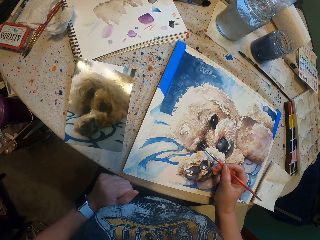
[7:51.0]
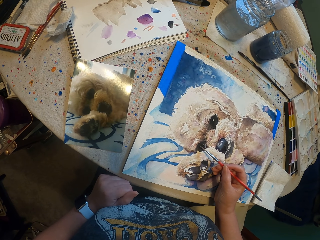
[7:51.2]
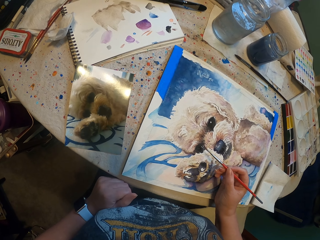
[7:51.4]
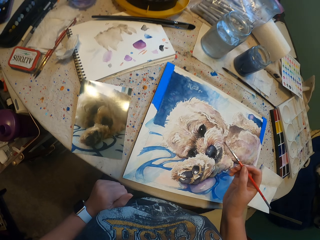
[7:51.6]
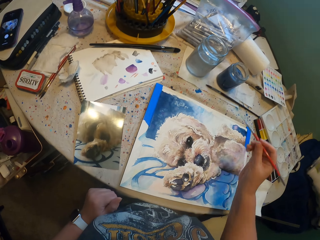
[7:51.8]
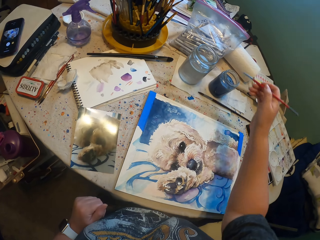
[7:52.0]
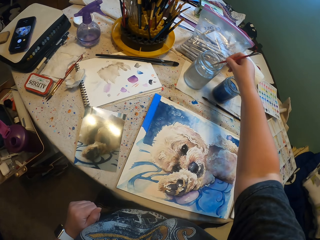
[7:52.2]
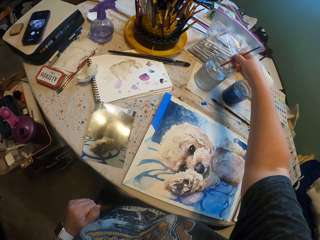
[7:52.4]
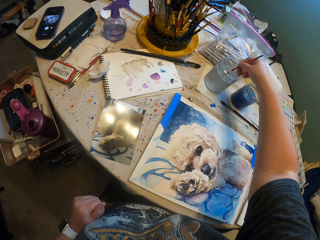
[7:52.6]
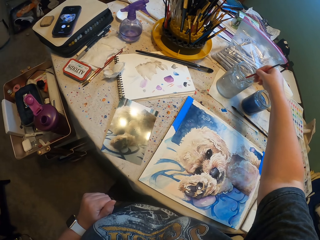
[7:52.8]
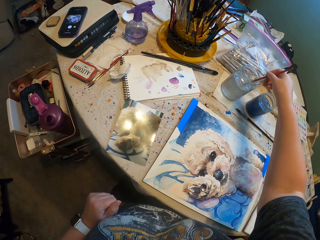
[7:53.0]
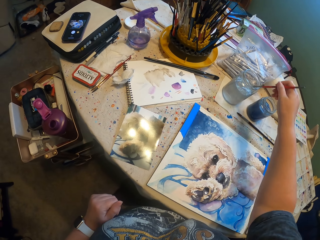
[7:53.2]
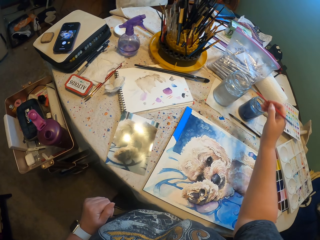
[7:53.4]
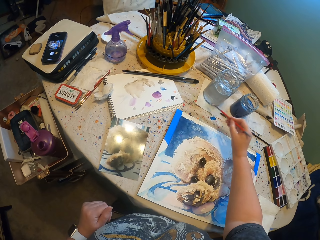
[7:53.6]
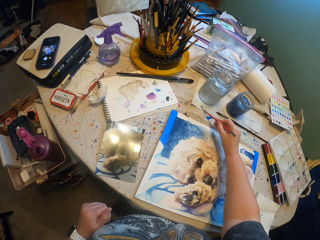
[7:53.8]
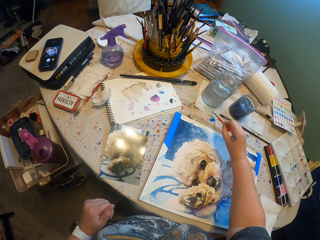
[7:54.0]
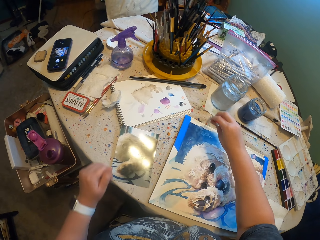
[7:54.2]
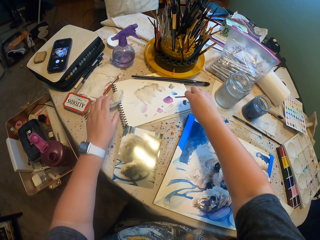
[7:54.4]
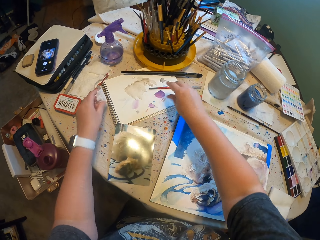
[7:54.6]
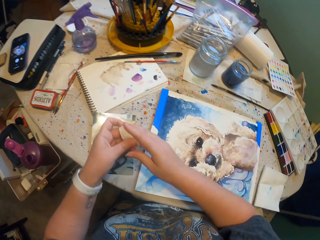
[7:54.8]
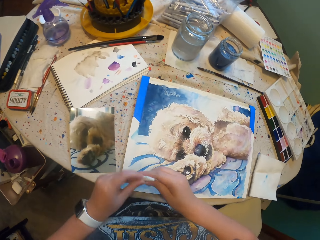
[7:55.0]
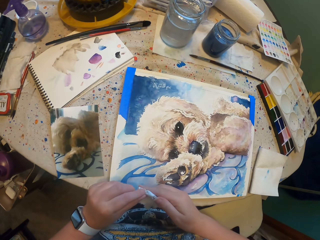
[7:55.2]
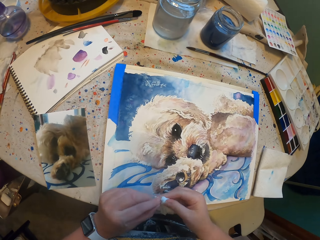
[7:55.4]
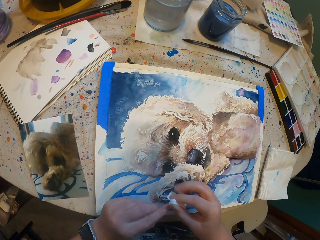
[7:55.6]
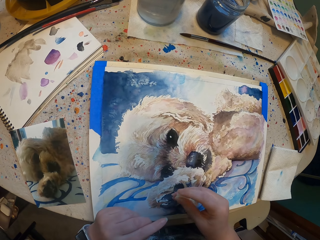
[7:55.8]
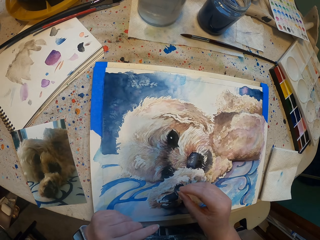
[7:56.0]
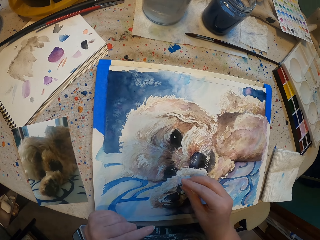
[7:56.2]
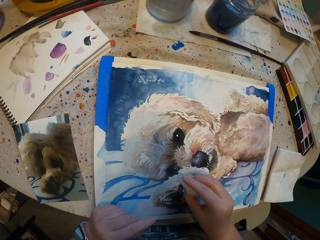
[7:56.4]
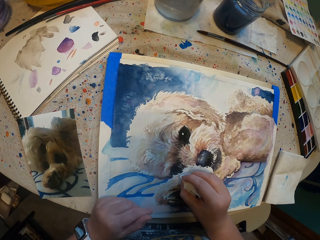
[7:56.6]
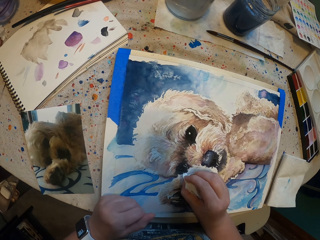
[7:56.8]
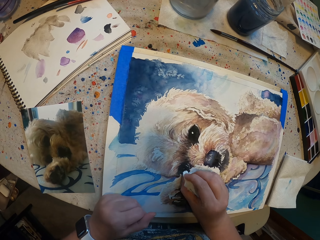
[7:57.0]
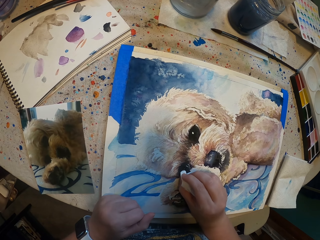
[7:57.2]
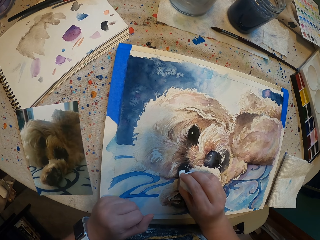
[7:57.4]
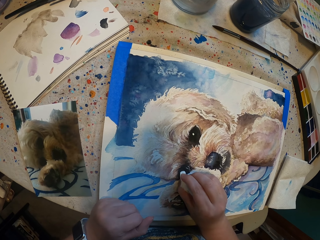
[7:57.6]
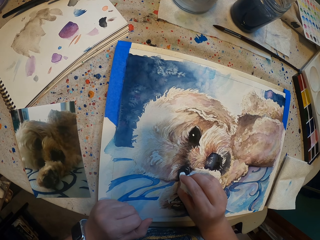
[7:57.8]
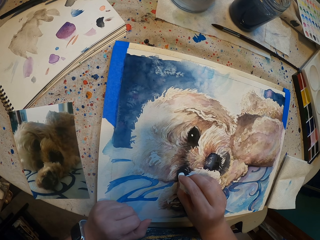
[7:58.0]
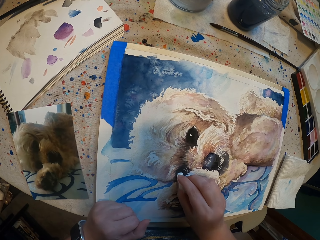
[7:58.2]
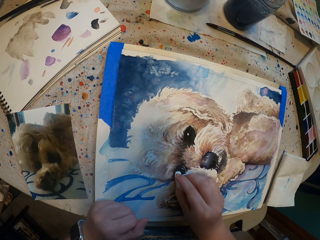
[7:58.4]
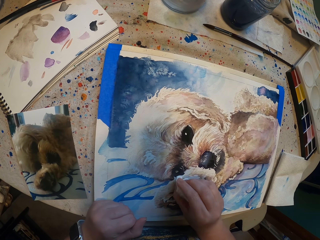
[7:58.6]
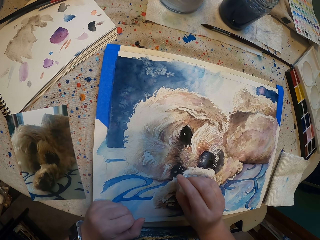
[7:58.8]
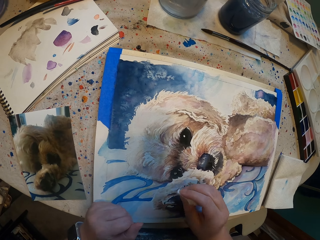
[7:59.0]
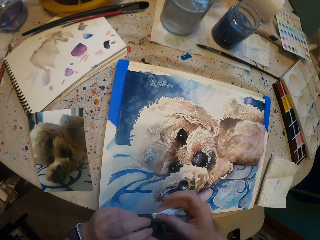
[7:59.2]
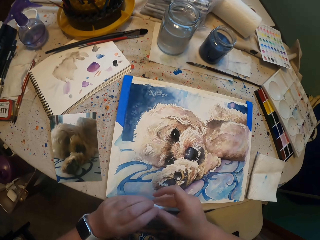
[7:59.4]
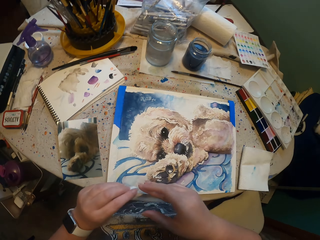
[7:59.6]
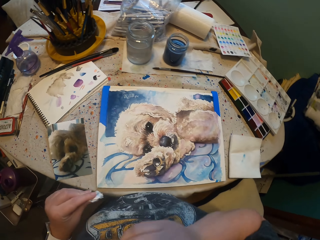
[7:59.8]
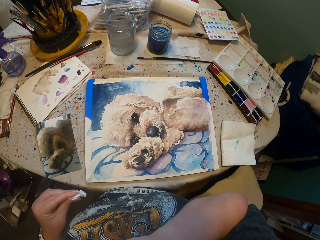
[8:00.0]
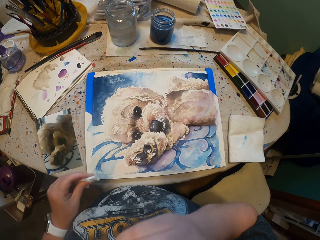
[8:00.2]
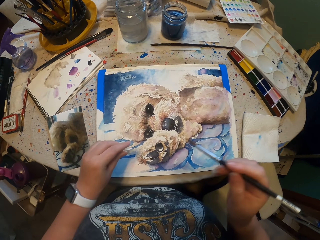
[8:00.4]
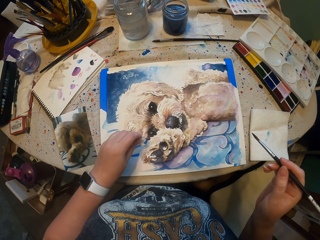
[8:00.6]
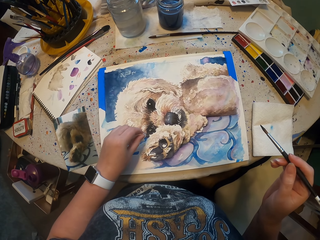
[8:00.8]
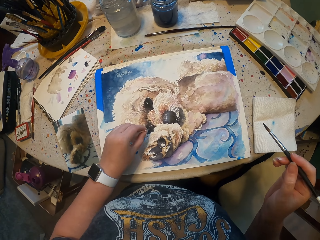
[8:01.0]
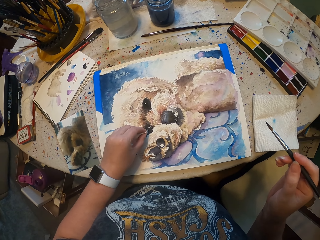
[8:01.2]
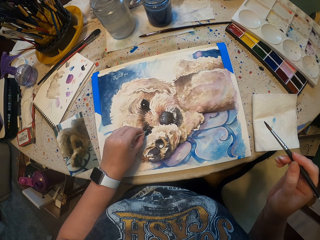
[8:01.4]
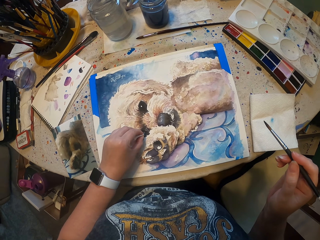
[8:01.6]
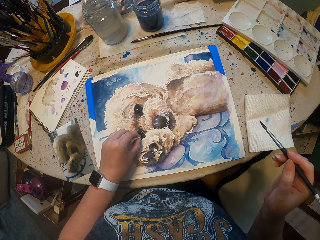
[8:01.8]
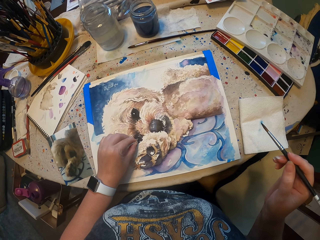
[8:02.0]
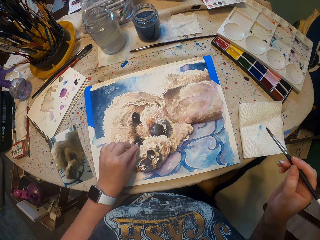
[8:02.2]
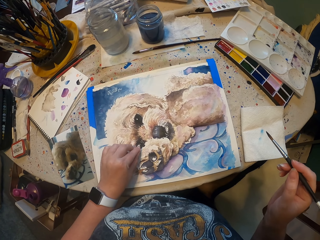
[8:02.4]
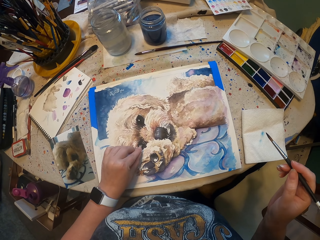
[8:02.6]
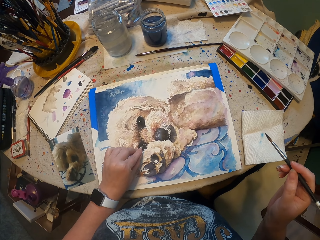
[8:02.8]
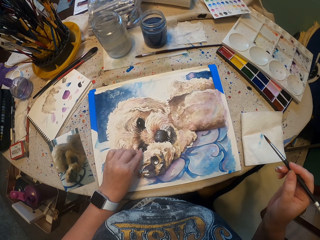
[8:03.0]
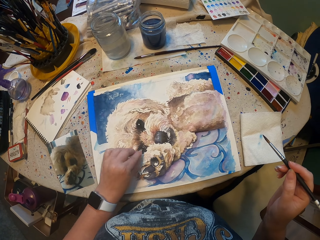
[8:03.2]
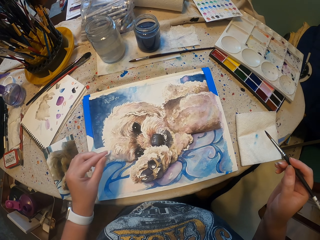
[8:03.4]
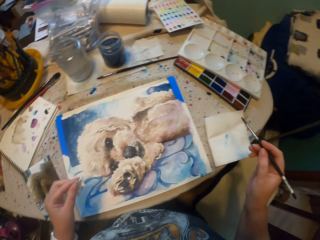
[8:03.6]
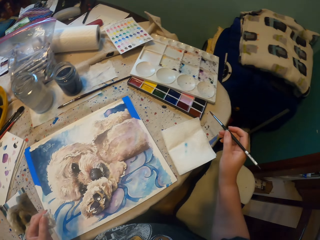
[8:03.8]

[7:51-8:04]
The camera wearer paints a drawing with a brush. They dip the brush in something. They wipe paint from the brush on the paper. They pick up something from the table. They wipe the drawing with an object. They pick the brush from something. They wipe the brush with an object.

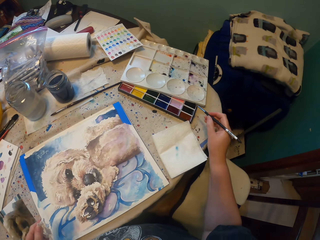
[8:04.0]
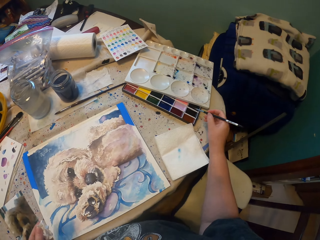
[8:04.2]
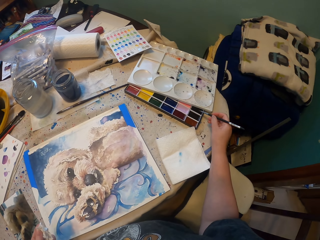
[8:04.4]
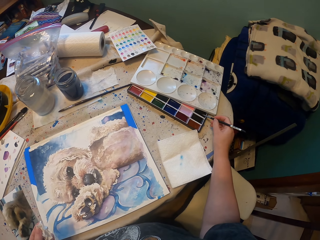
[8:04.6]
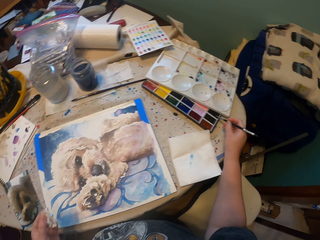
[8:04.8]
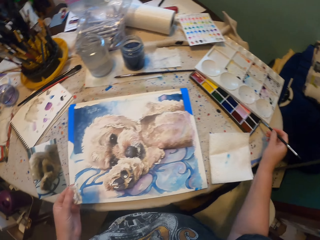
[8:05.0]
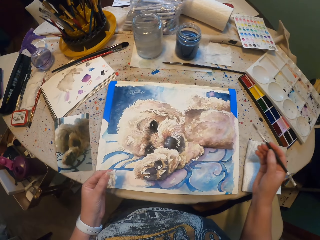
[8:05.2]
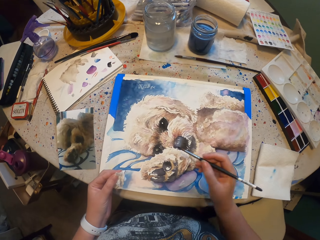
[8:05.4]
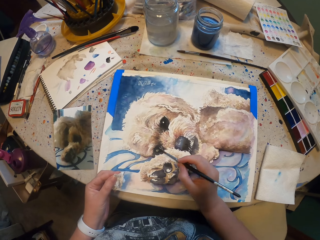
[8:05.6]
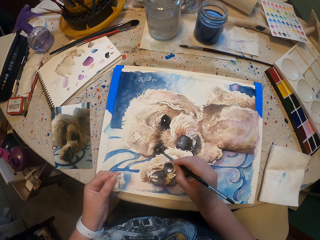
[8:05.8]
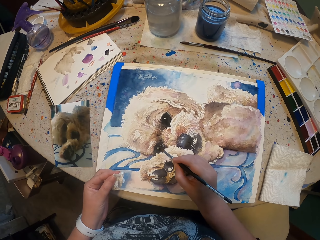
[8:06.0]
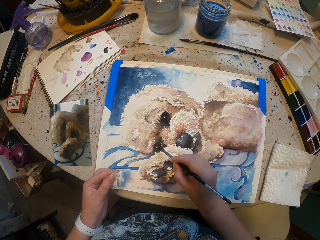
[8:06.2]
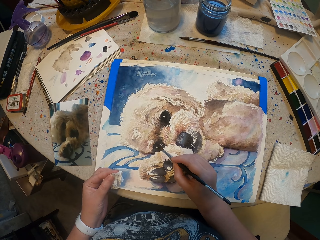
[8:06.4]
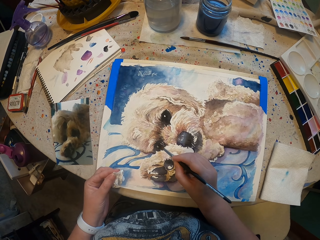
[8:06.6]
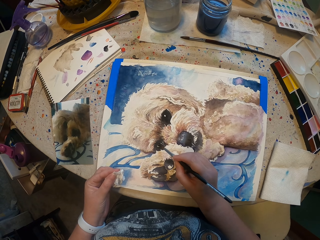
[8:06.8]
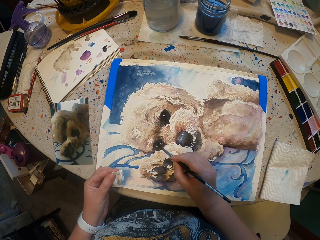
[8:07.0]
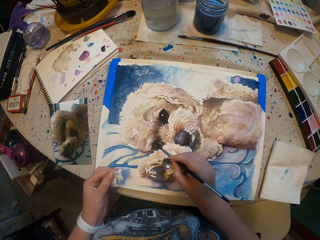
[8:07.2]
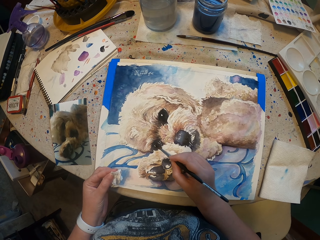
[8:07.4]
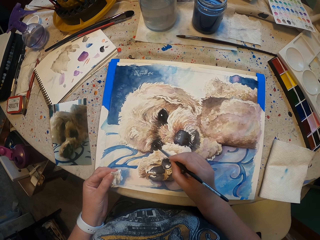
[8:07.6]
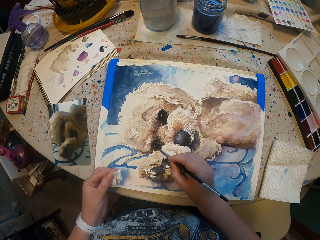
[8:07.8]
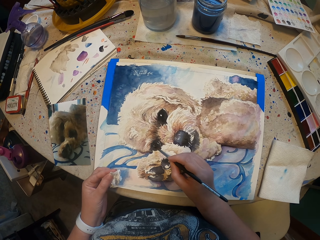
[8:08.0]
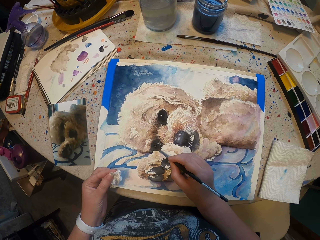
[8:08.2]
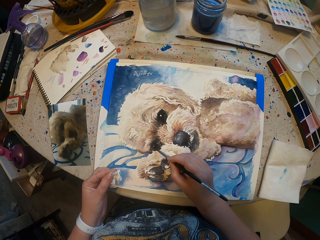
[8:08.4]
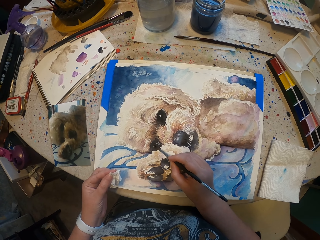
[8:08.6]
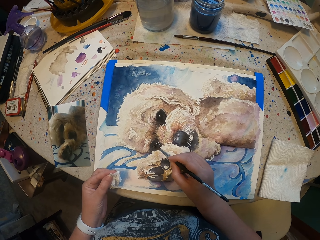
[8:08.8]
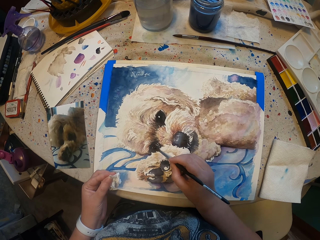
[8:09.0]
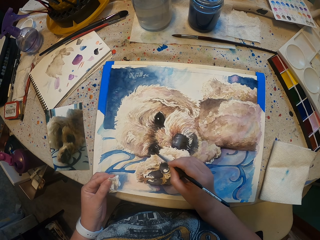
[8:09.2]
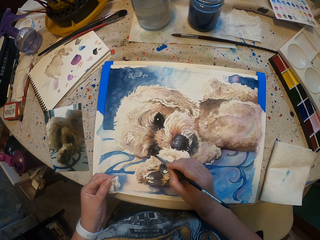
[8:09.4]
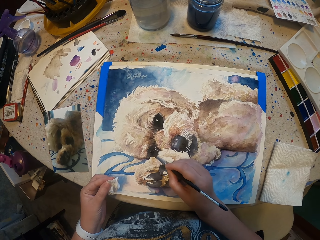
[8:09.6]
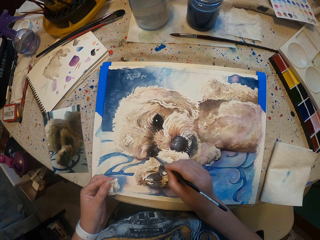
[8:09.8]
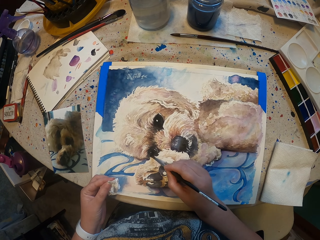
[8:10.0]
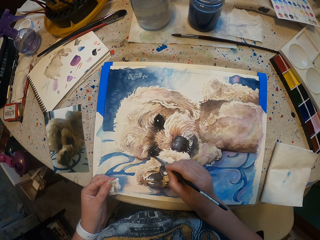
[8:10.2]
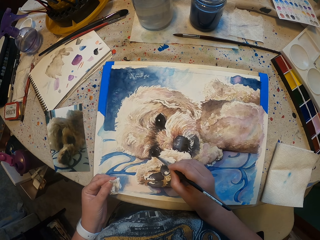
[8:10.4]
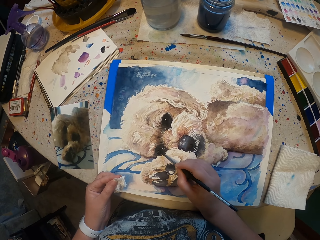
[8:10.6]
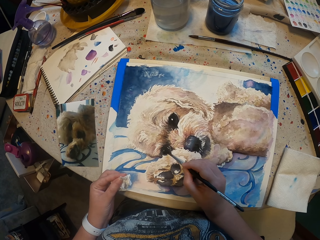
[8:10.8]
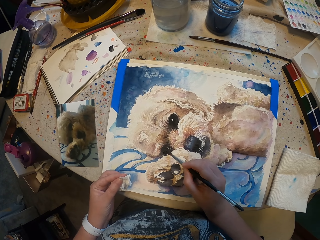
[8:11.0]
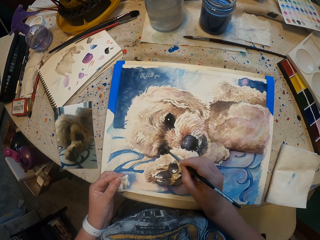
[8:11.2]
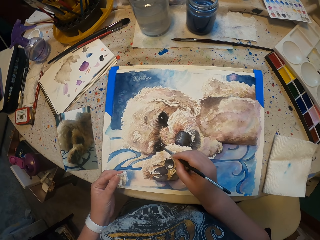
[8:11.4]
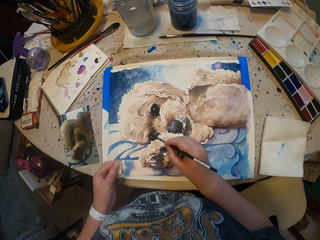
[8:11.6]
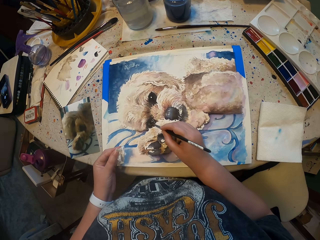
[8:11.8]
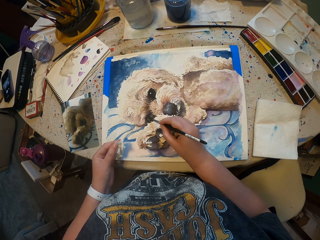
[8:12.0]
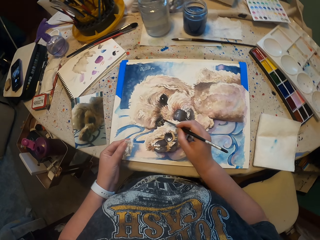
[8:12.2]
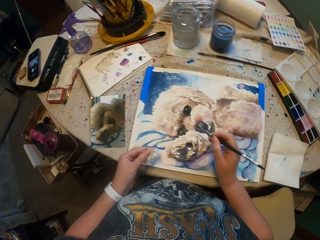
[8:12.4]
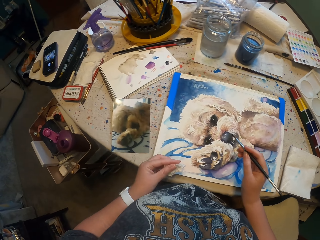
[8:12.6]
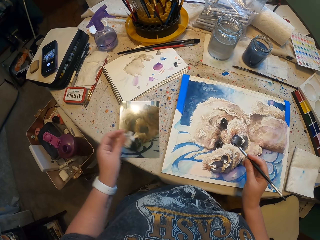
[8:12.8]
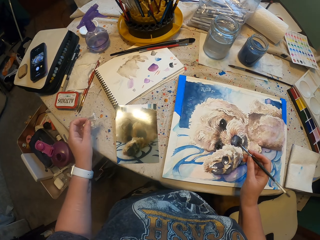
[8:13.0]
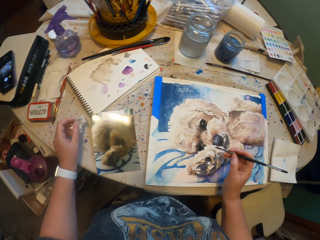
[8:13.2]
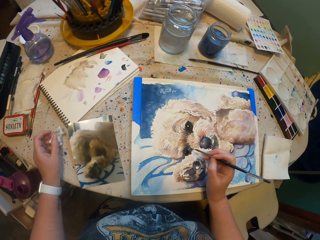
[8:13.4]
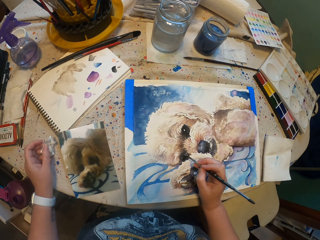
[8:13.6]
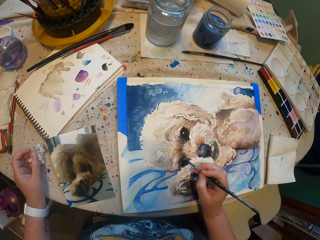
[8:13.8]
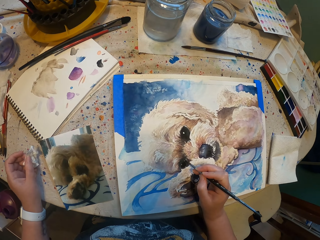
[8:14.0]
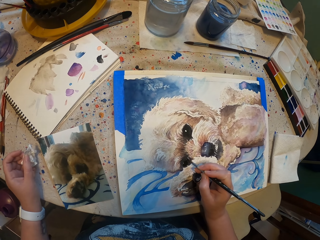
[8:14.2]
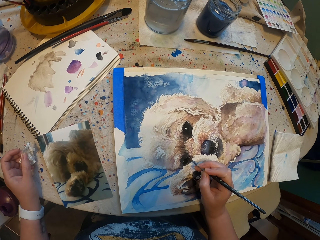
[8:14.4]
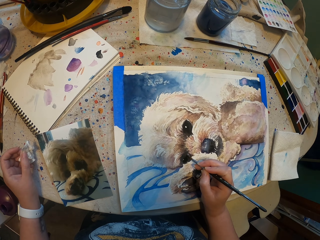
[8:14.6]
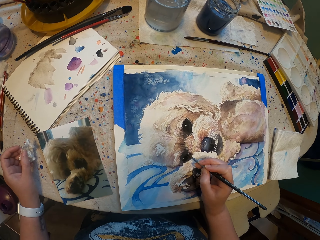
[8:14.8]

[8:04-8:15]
The camera wearer does something with a brush. They paint a drawing with the brush. They move their hand.
